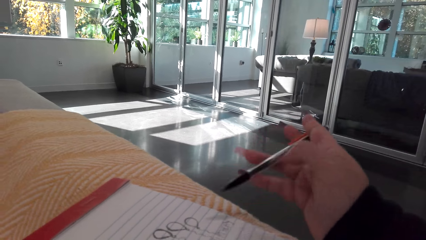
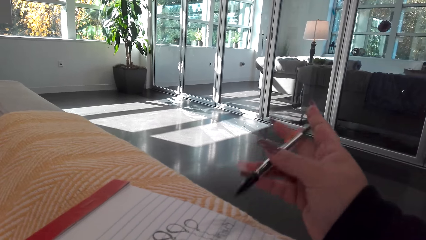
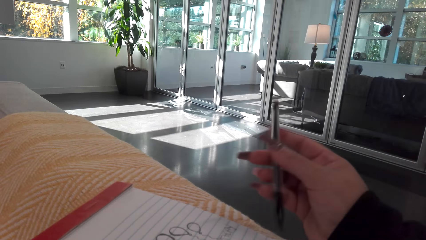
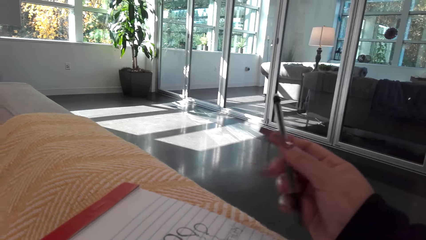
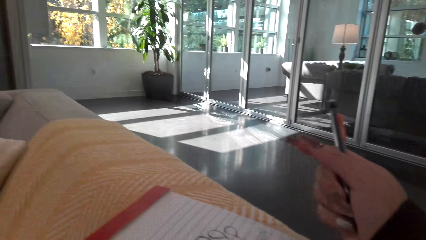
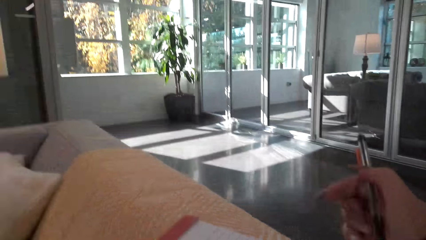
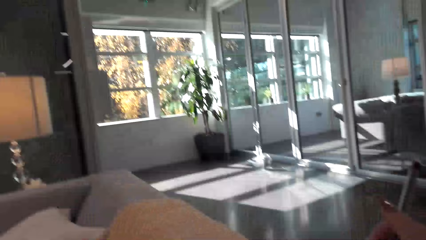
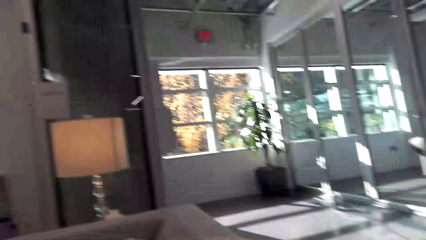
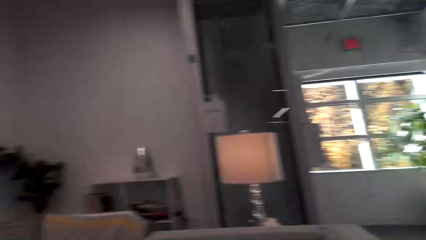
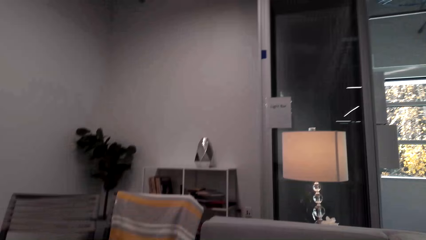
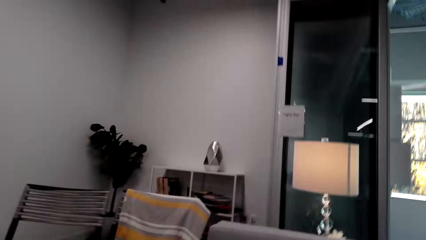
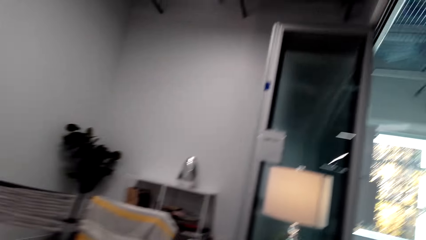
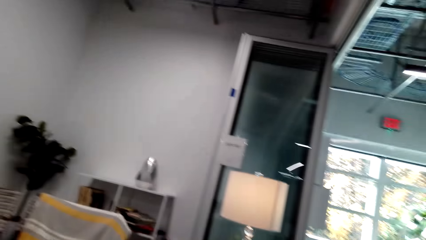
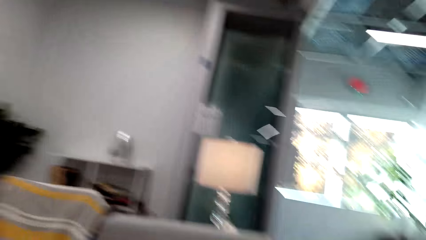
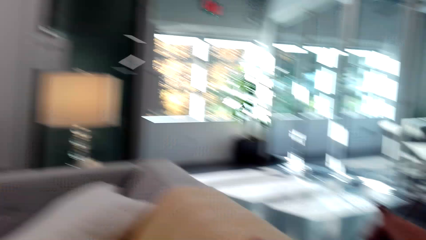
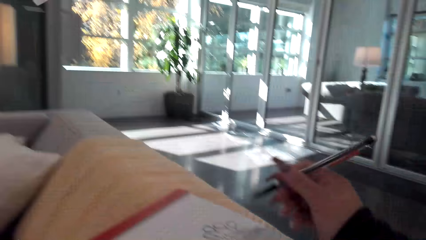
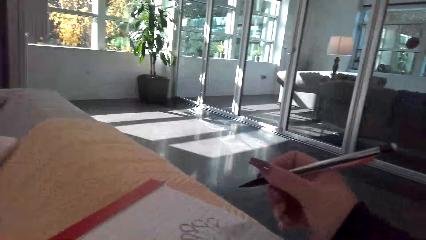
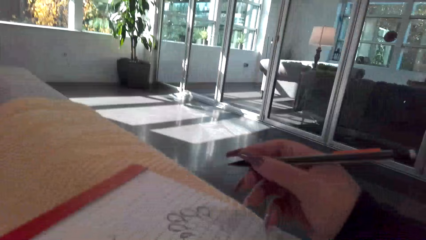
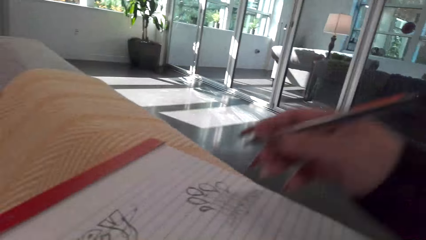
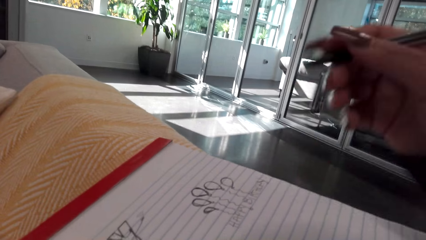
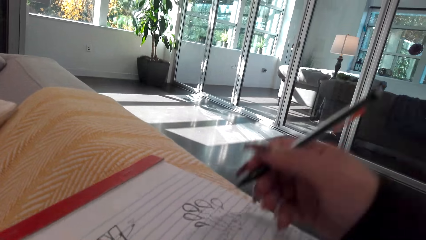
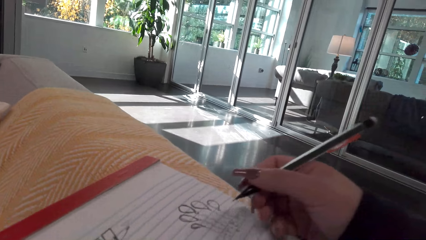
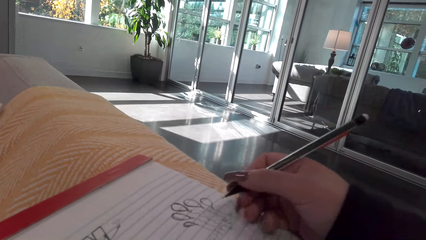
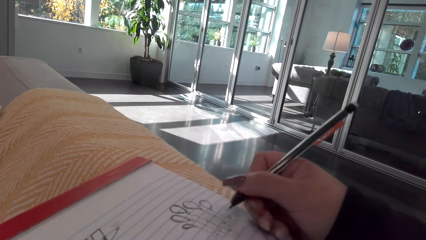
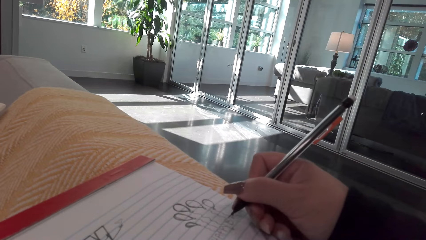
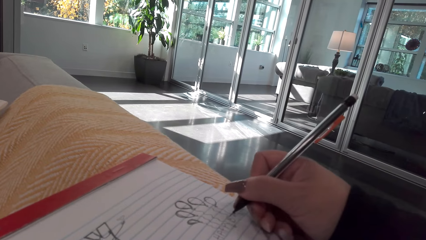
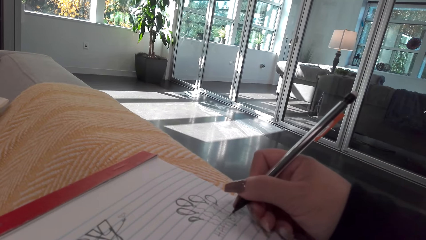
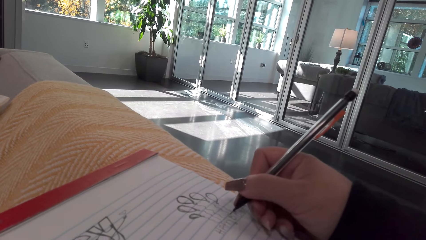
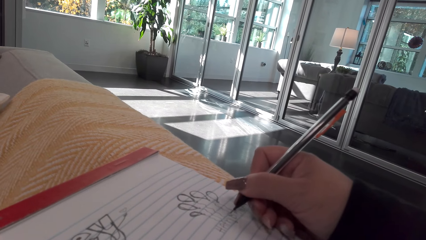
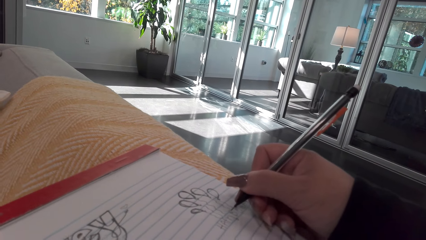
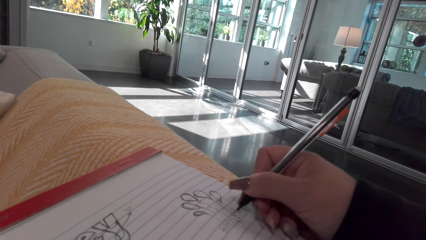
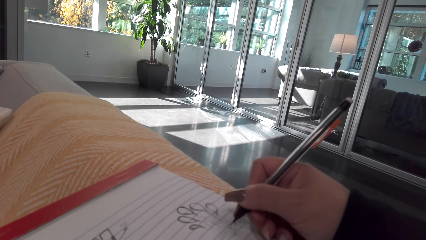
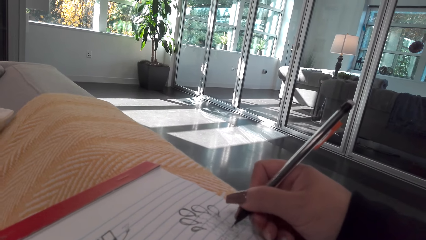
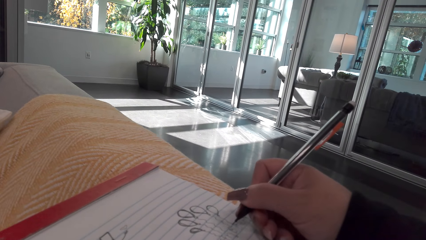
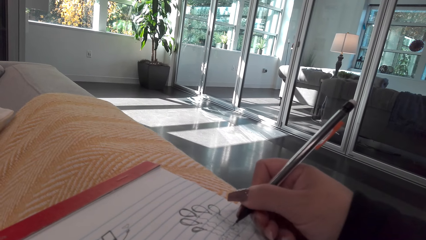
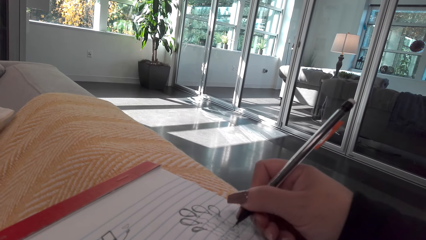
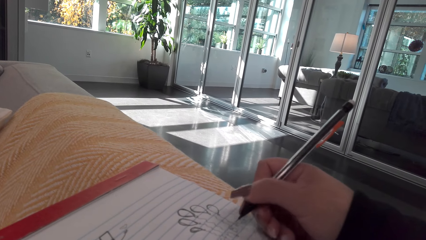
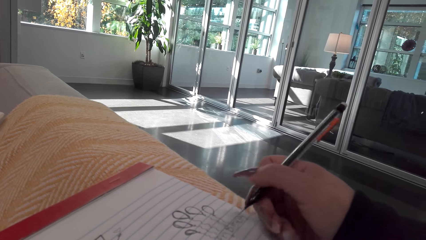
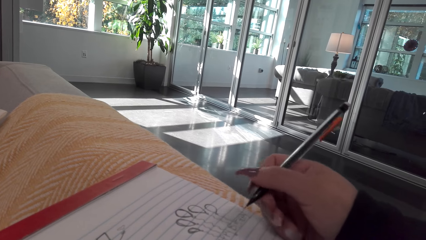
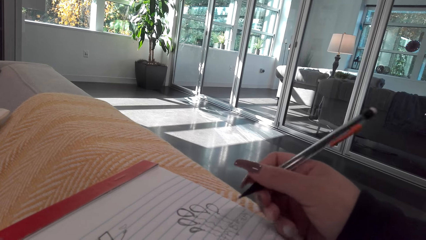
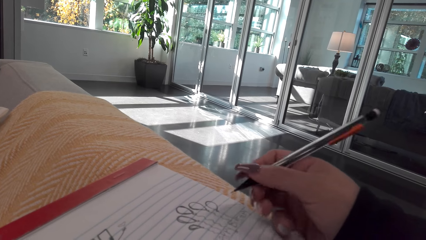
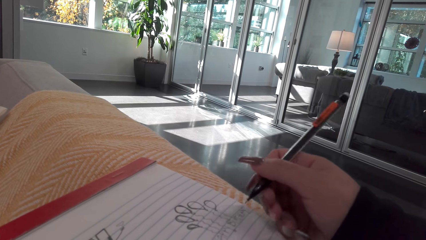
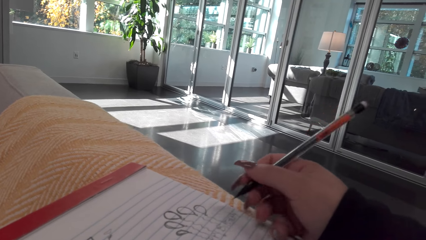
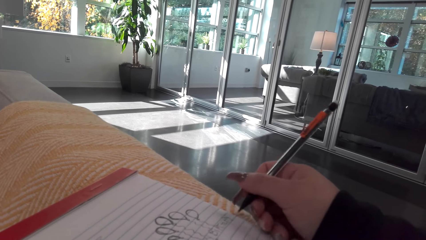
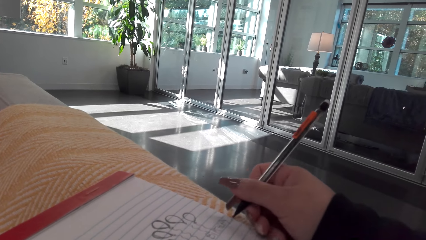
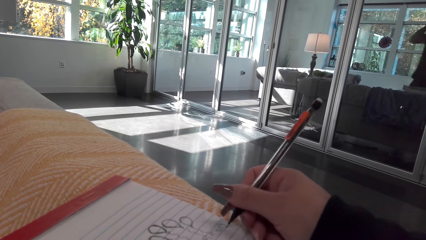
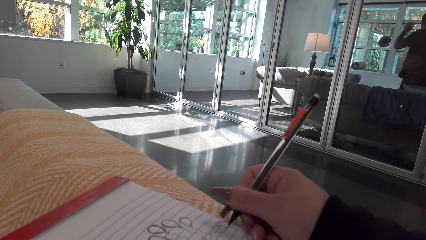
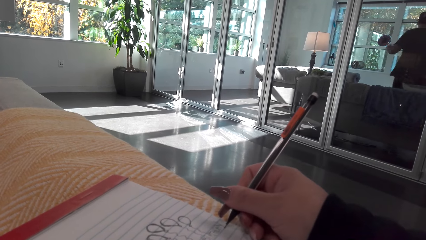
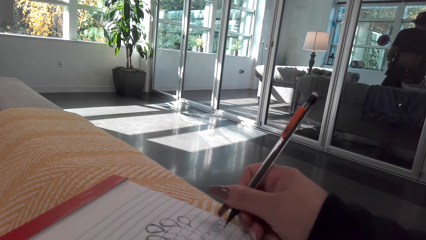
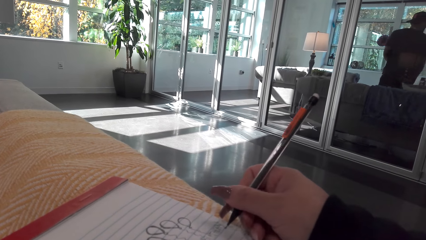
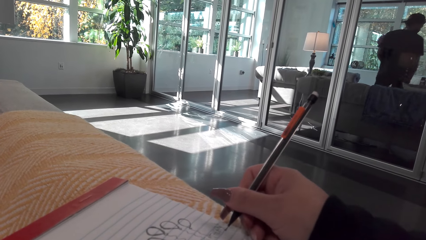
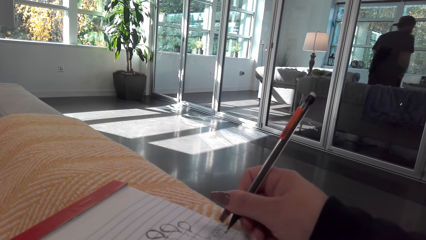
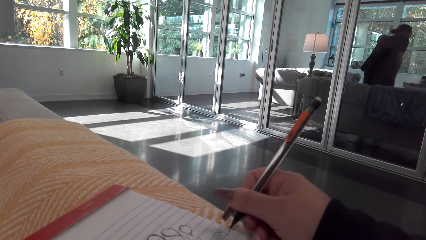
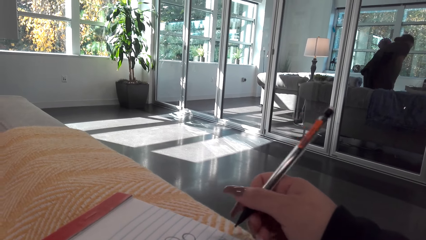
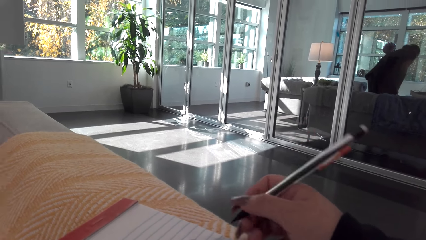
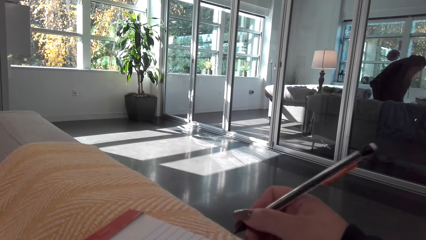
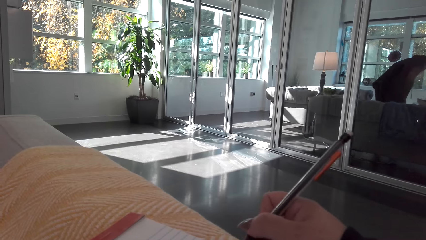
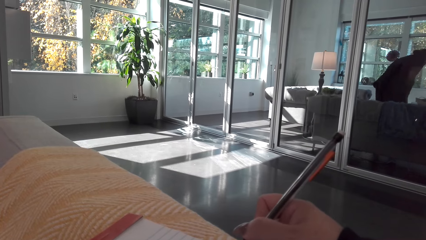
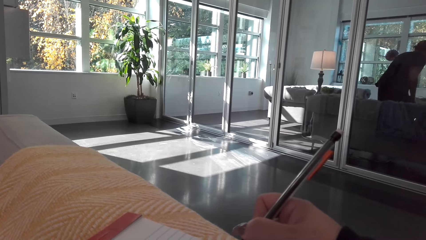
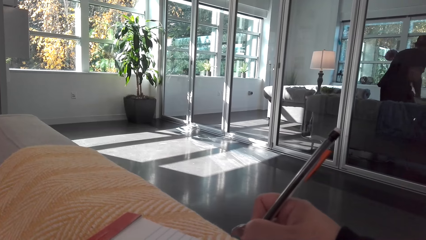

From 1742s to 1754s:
The camera wearer looks around the room and looks at the drawing. They draw on the book with a pen.

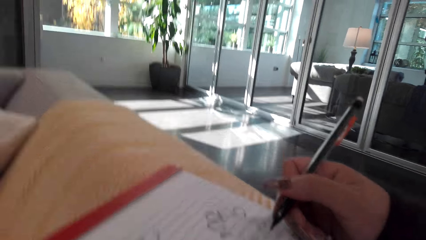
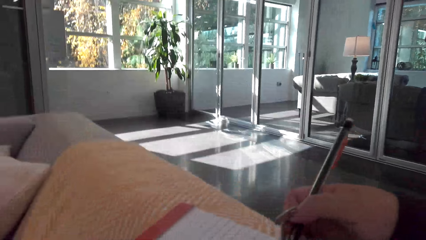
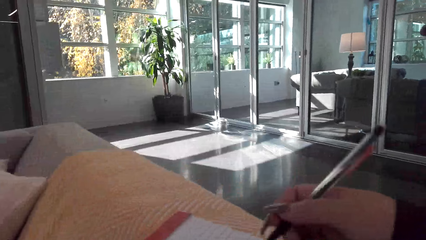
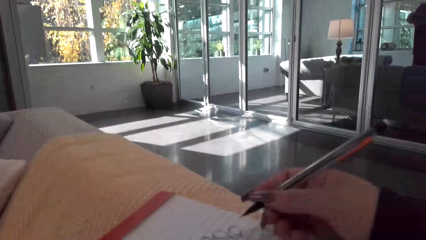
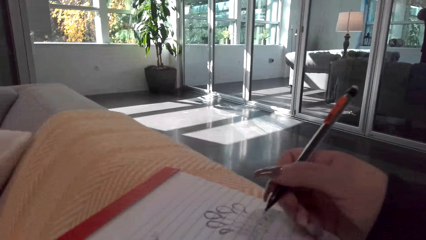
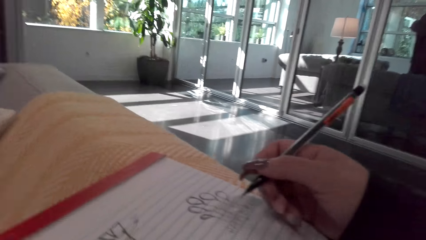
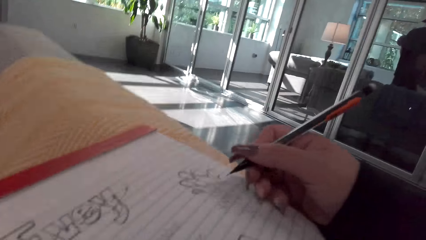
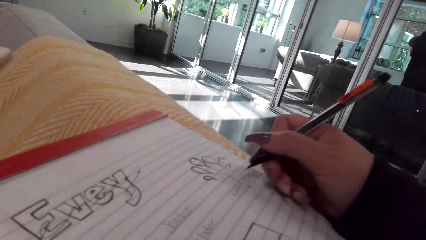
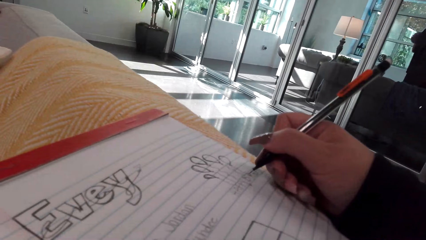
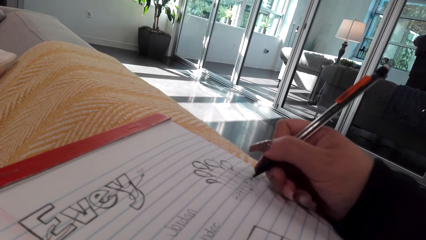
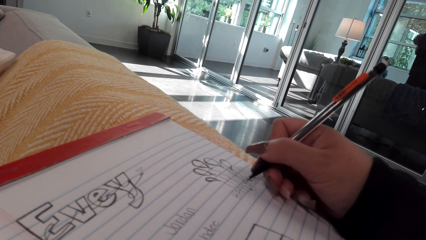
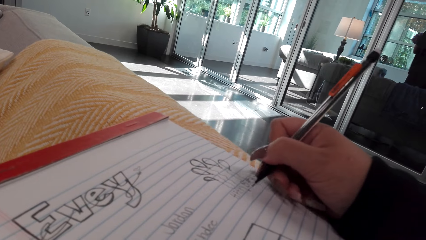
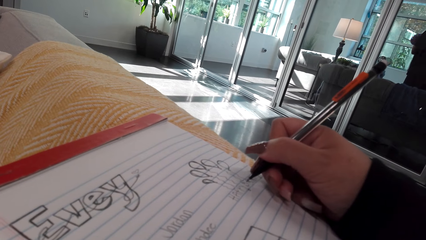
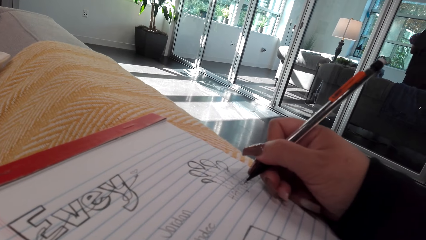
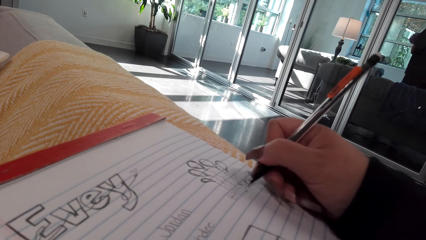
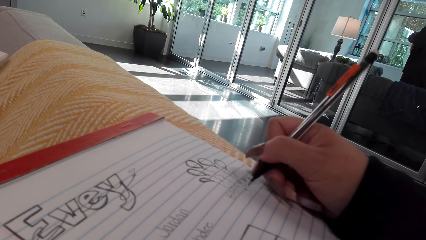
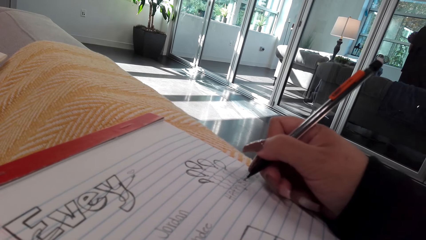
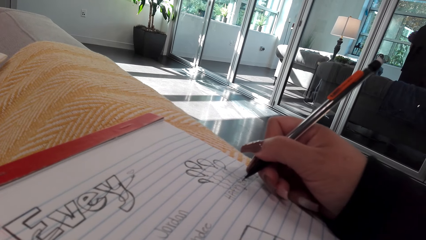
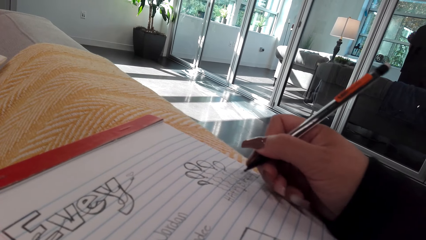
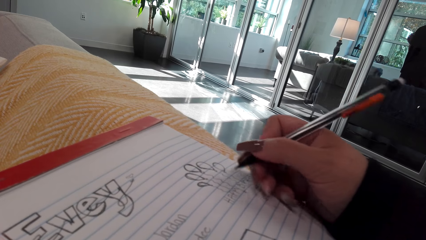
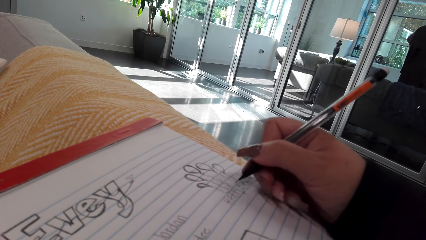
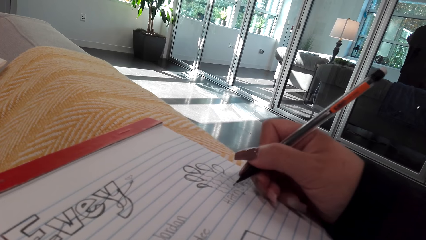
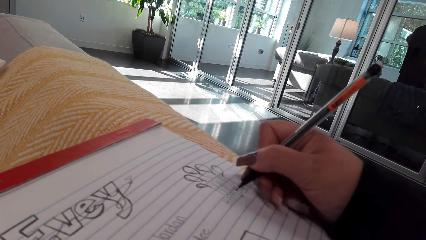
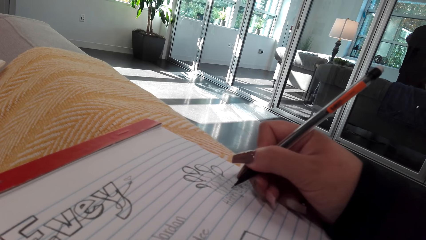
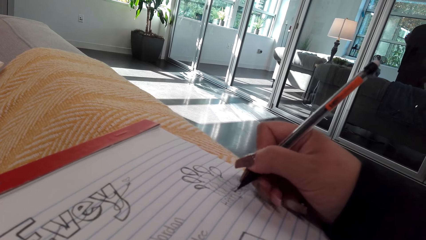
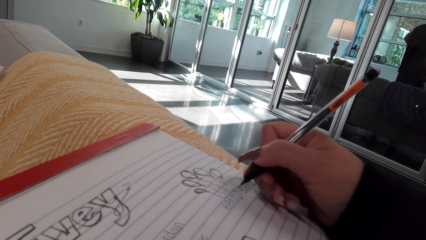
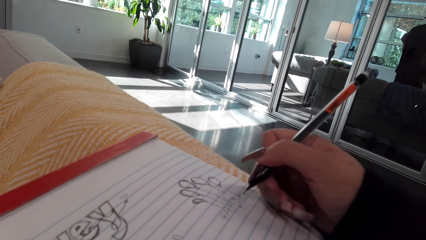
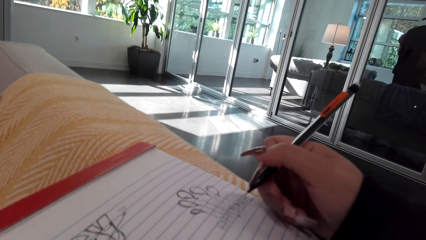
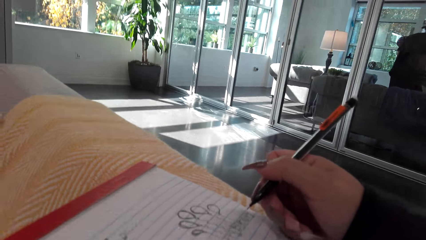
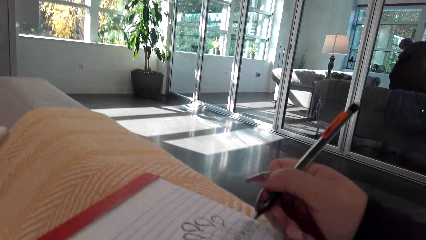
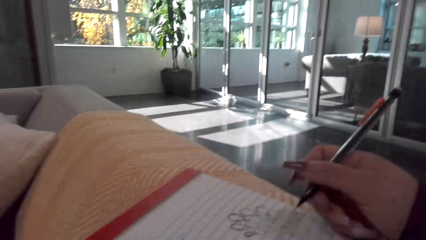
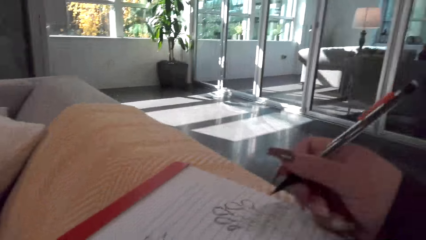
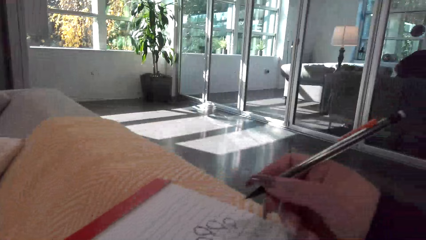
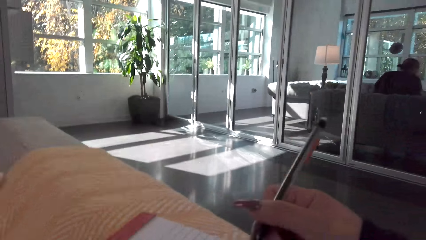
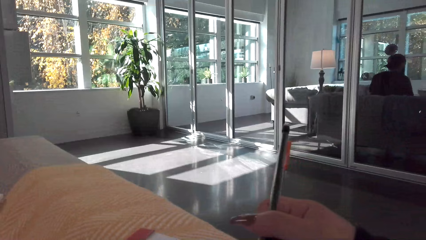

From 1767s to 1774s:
The camera wearer moves his hand. He draws on the book.
